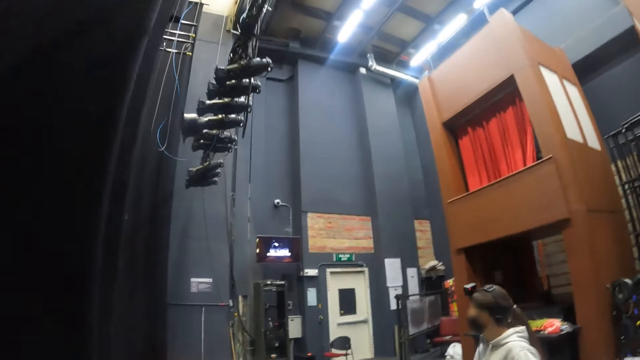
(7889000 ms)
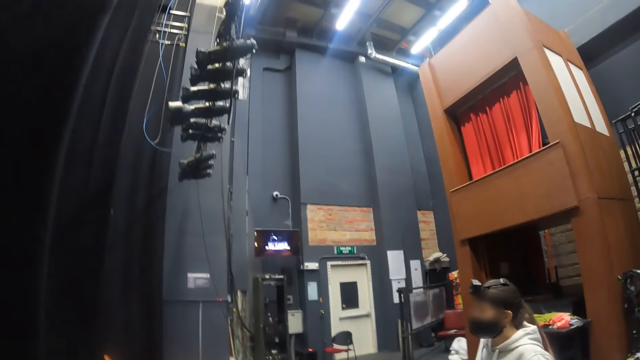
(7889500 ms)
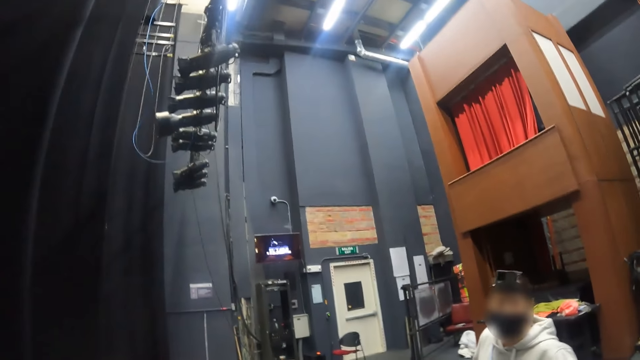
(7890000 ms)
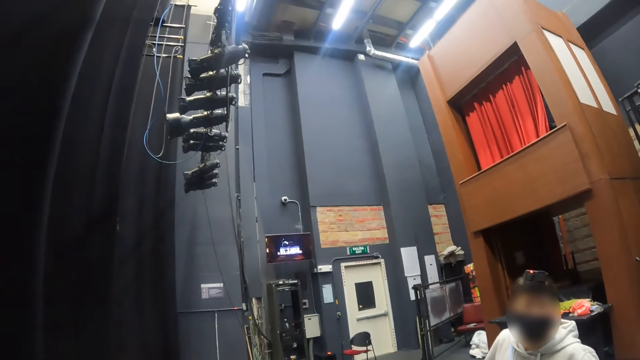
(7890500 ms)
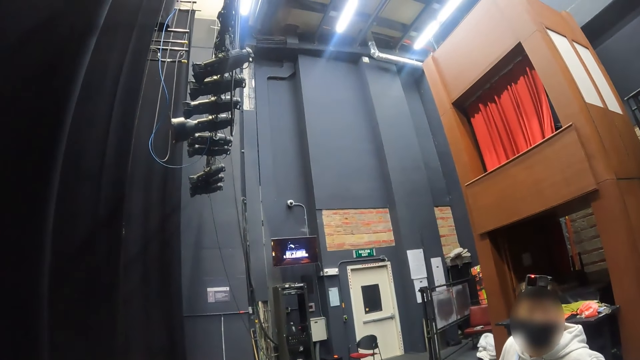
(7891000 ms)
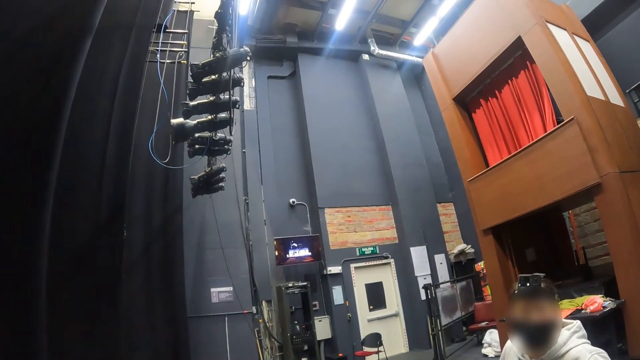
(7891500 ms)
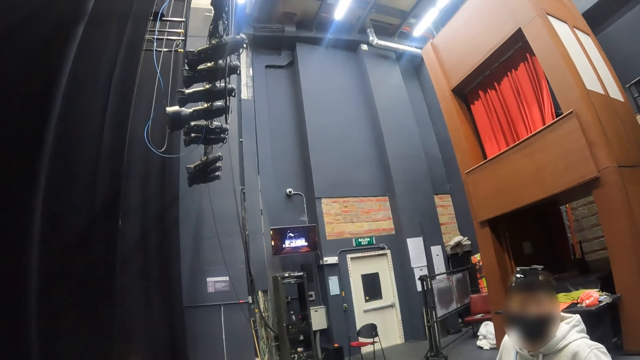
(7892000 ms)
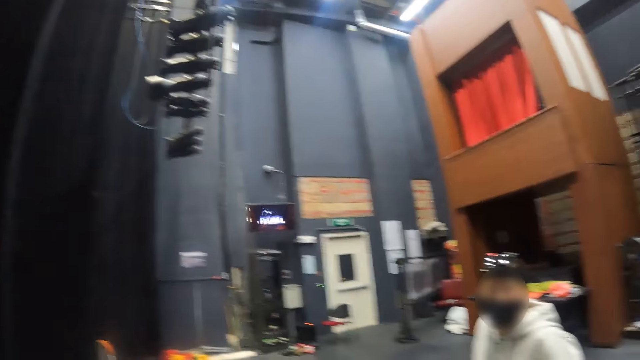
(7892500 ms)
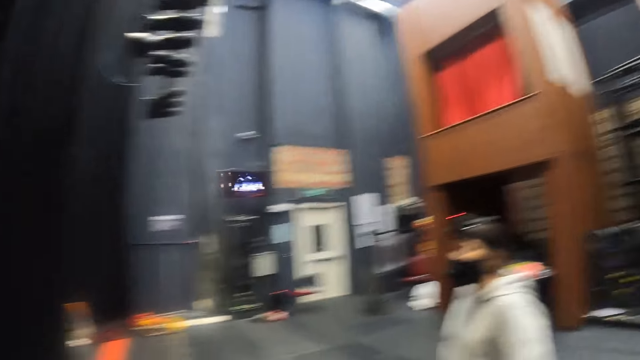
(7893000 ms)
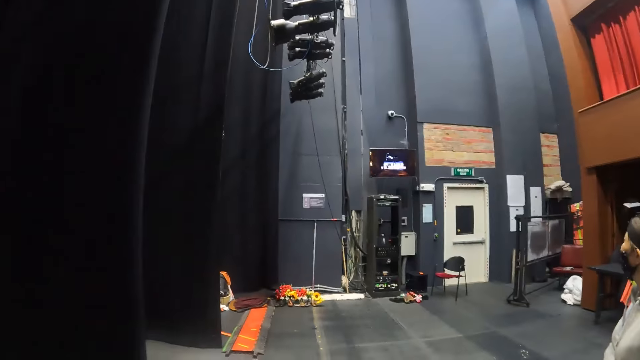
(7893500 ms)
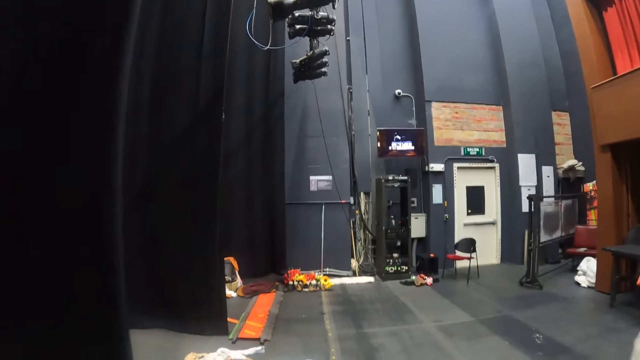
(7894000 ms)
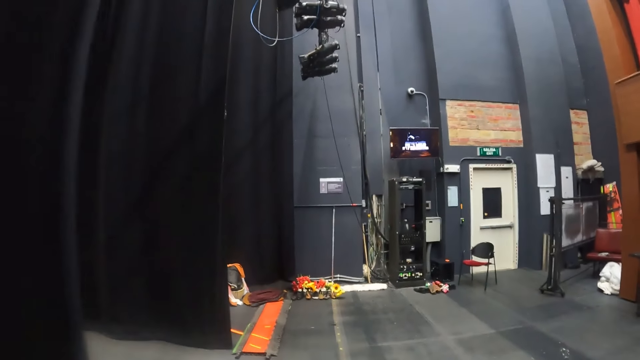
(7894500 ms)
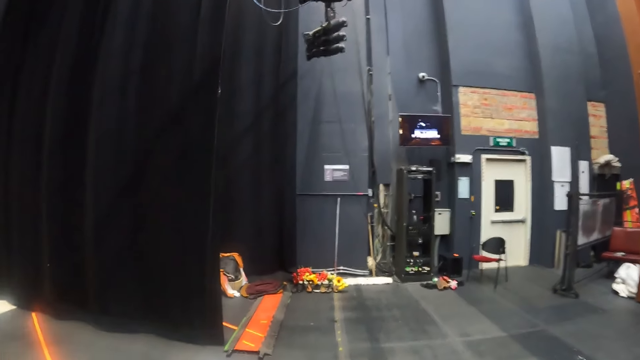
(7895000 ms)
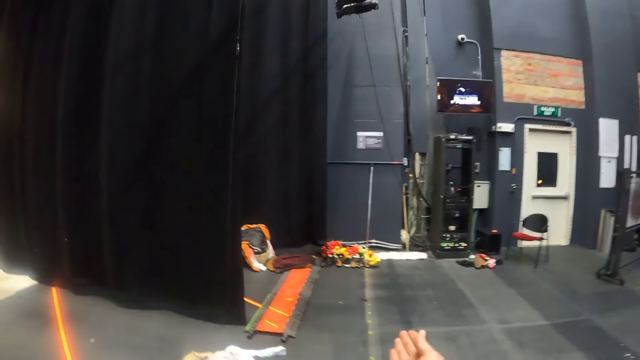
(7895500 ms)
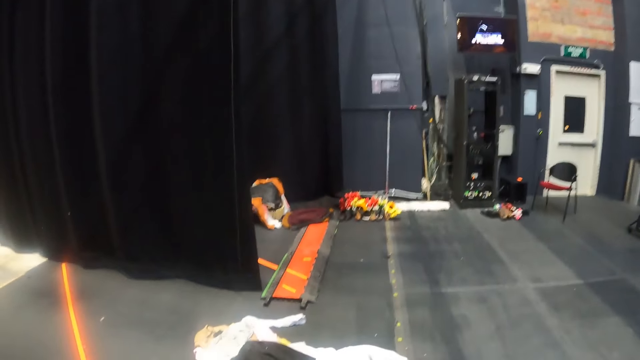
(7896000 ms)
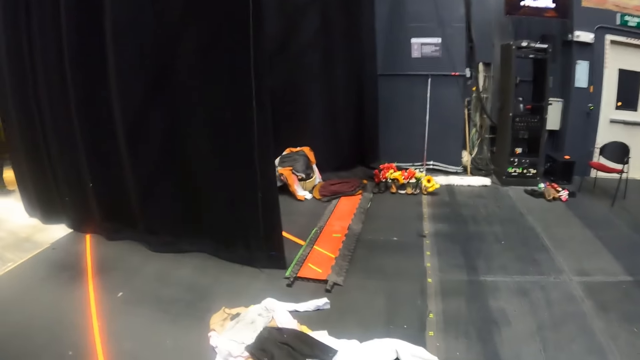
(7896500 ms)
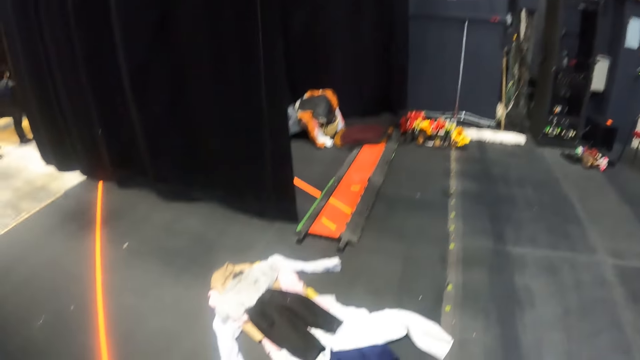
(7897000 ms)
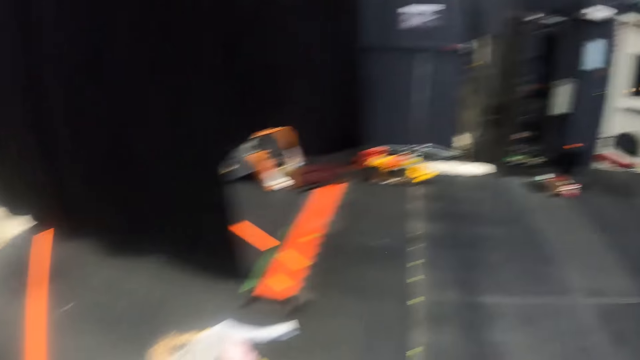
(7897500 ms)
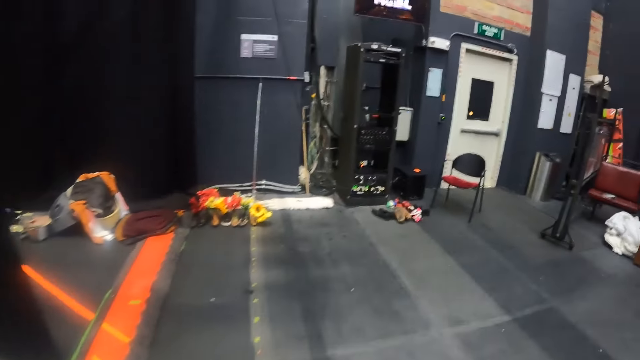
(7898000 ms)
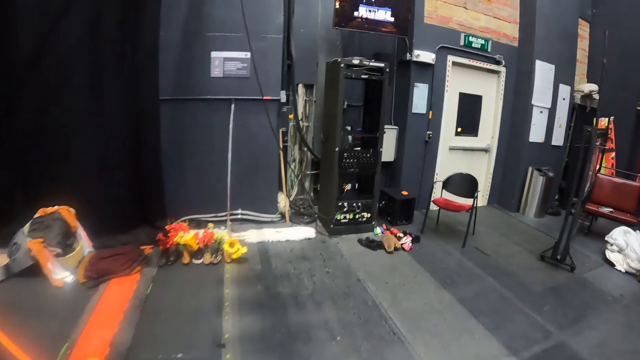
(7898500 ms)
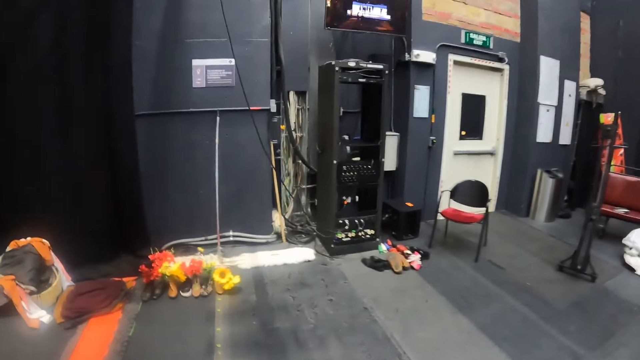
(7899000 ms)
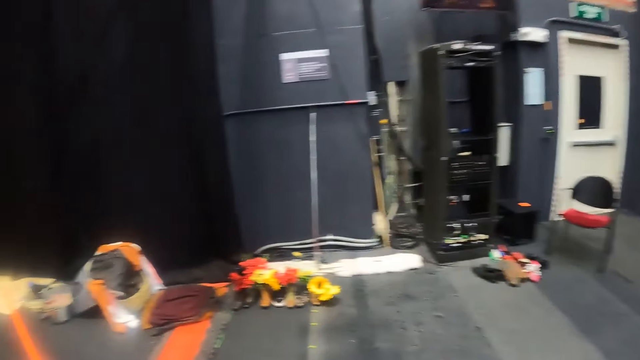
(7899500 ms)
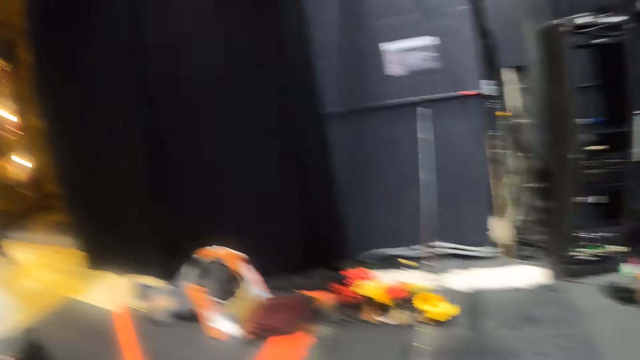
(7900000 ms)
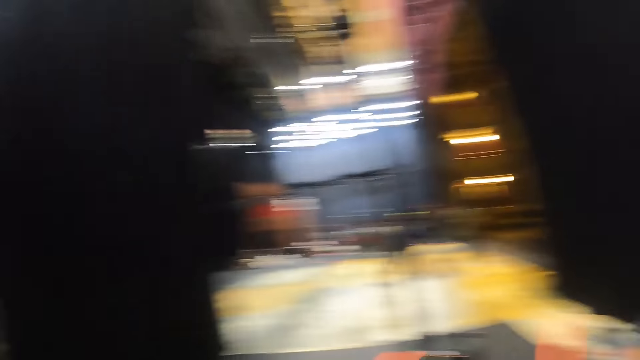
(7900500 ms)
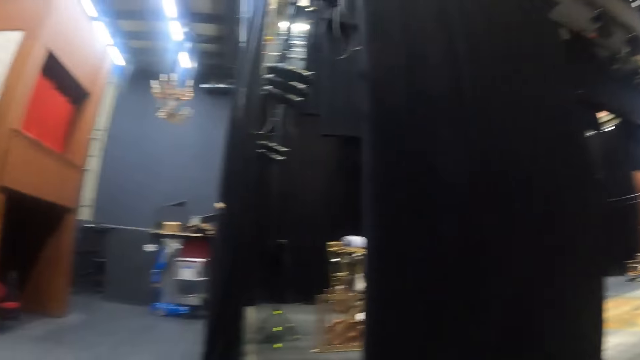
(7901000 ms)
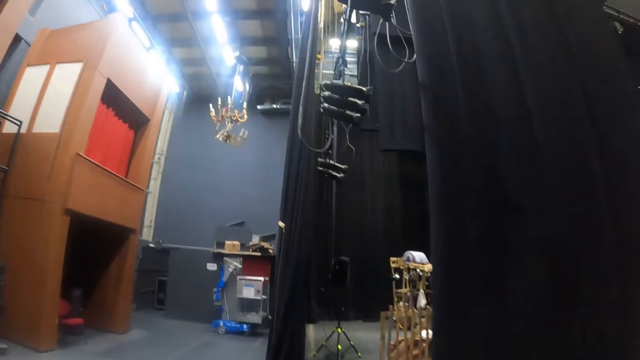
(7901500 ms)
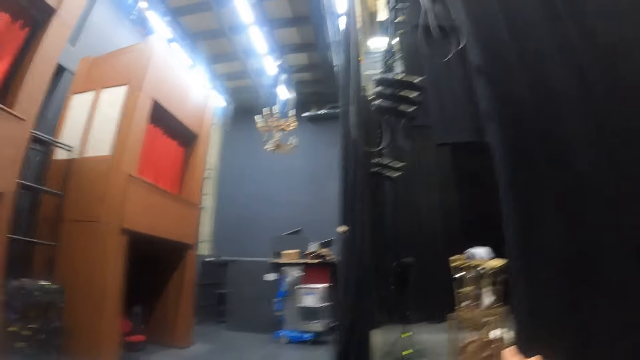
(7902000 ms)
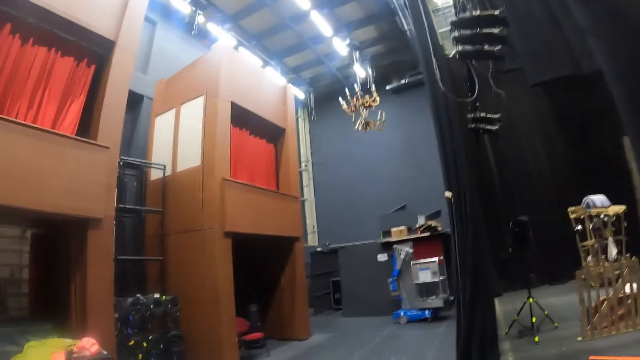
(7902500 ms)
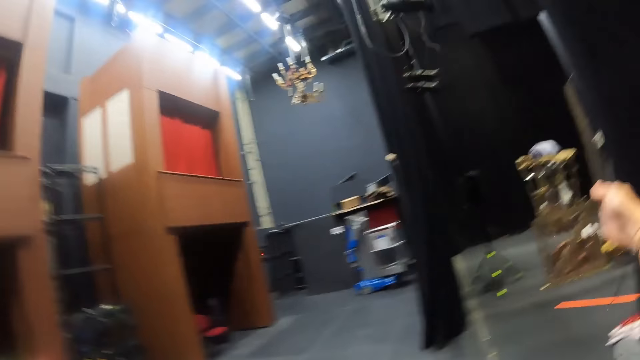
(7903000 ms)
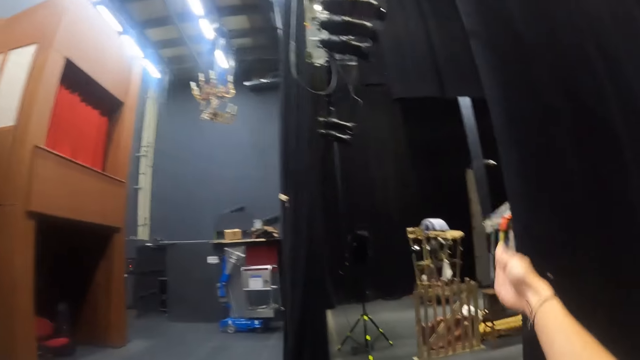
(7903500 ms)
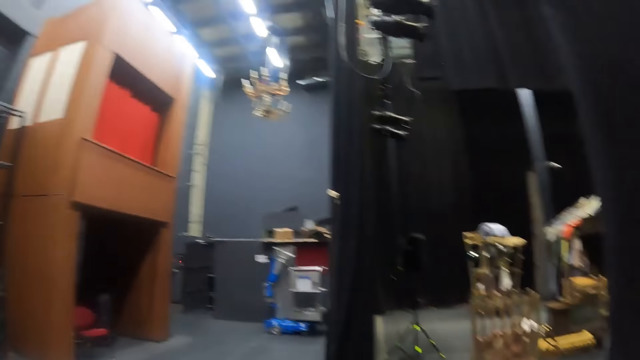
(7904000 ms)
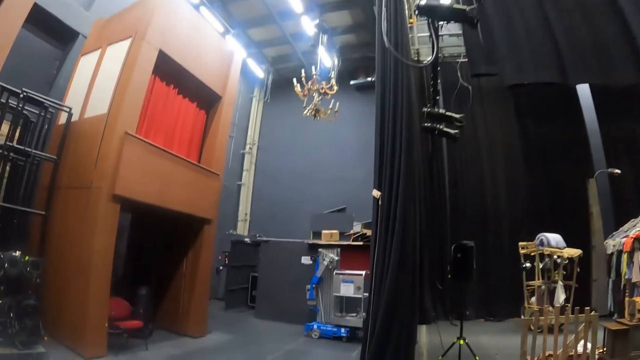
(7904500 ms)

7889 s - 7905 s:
The camera wearer looks around. They walk around the room.

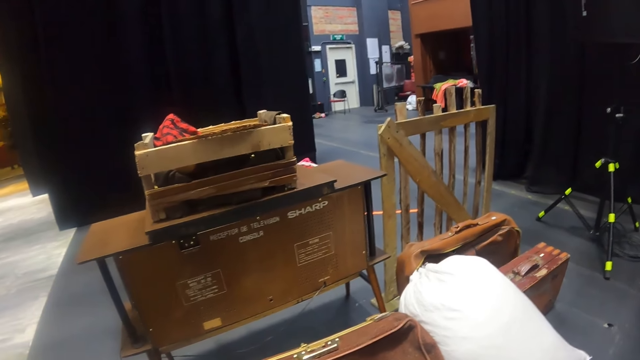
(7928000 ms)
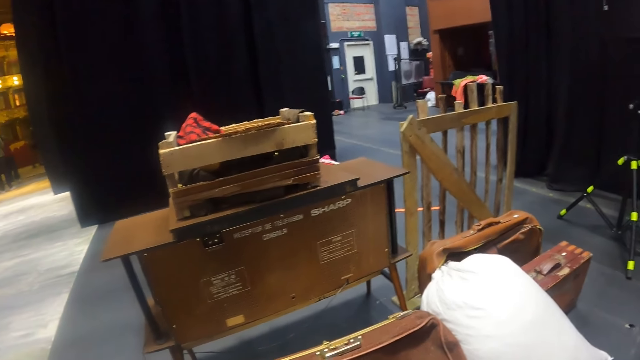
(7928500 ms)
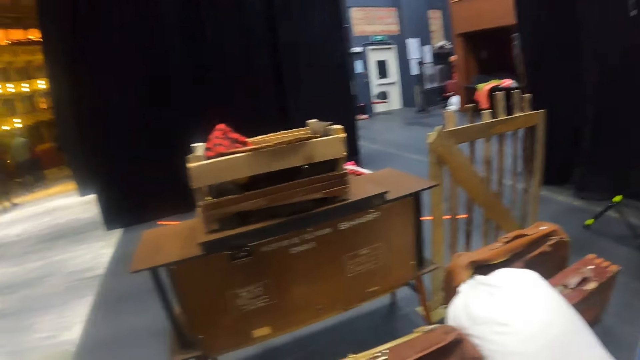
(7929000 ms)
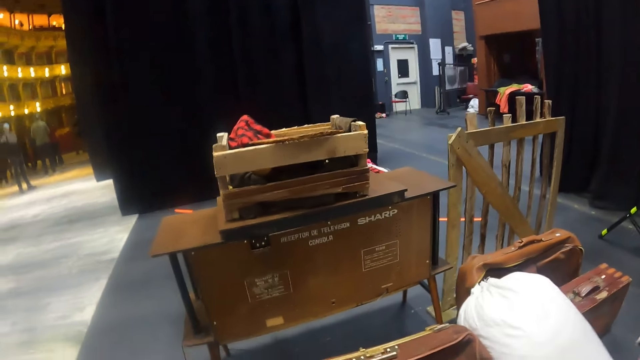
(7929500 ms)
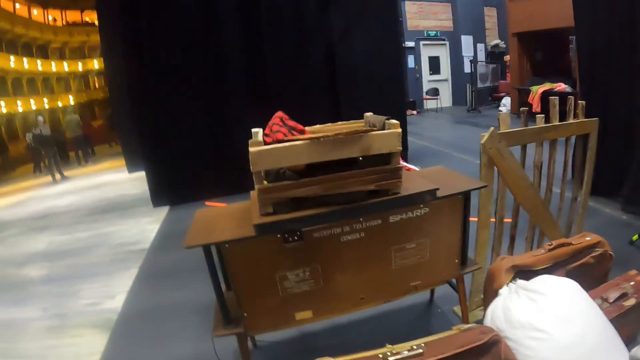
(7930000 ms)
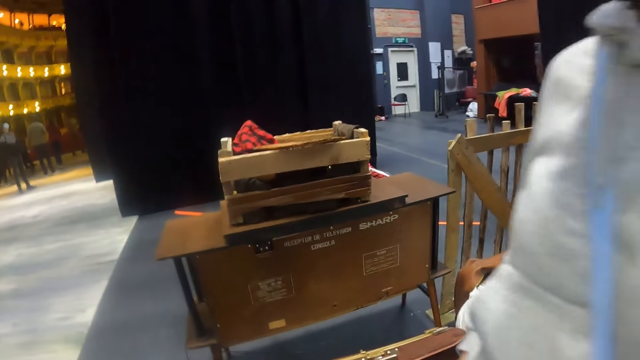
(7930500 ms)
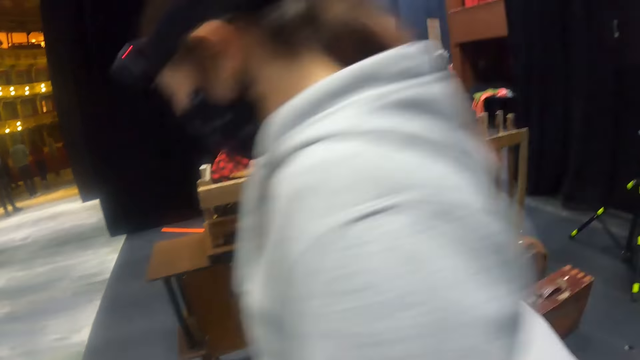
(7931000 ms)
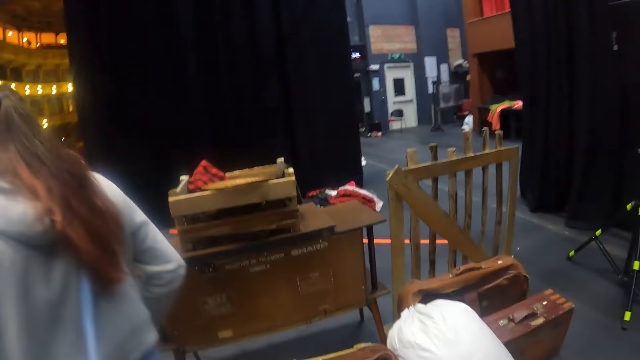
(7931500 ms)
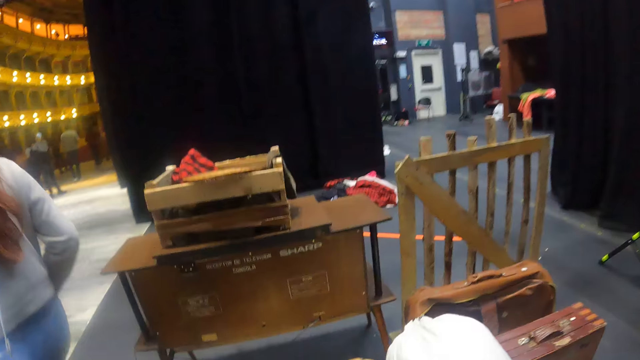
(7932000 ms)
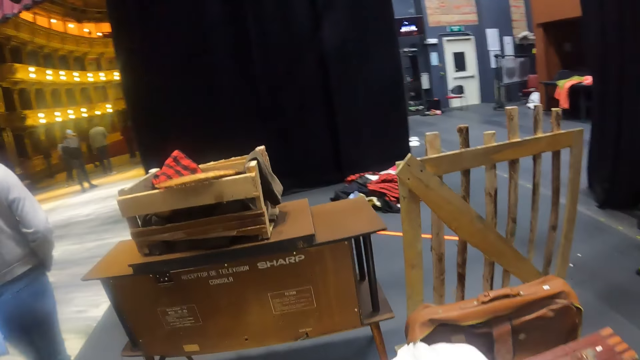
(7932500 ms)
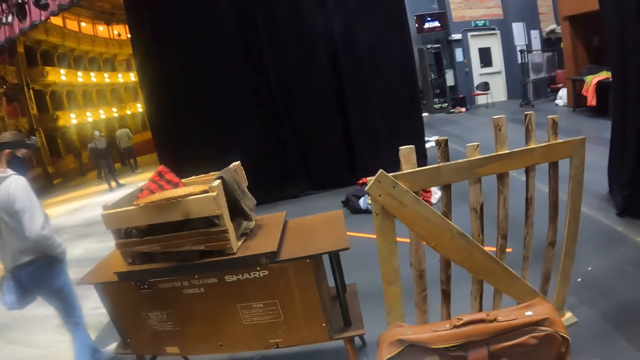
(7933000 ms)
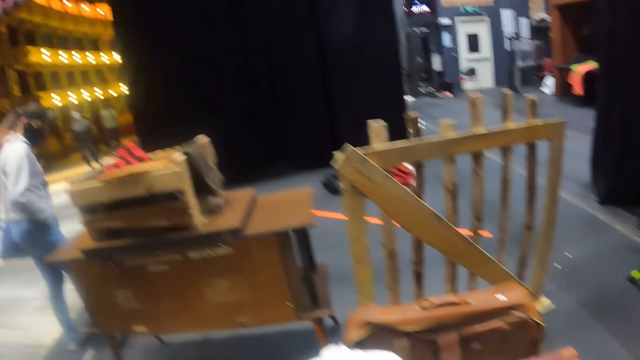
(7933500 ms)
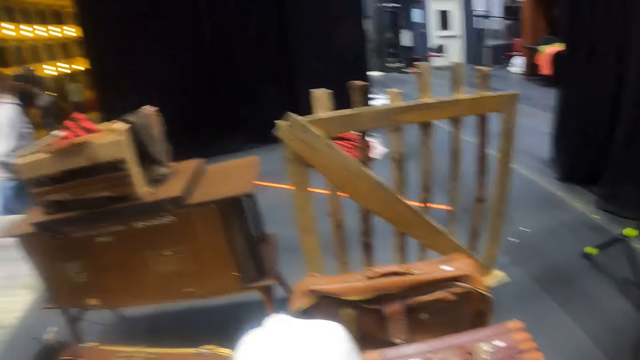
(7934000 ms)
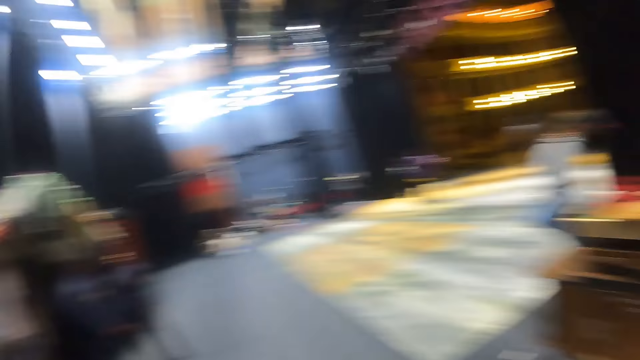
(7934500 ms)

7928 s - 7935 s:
The camera wearer looks at a receptor.
